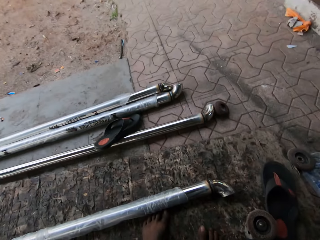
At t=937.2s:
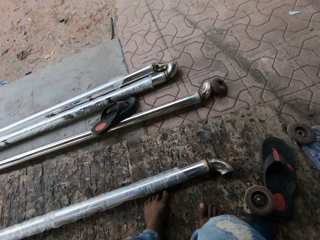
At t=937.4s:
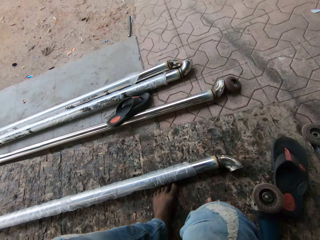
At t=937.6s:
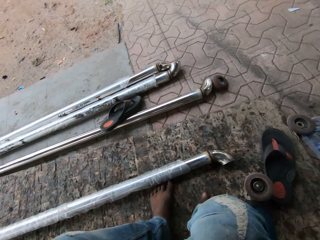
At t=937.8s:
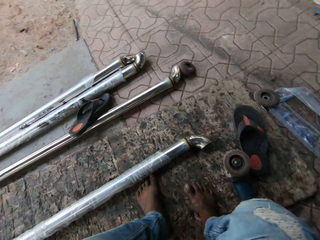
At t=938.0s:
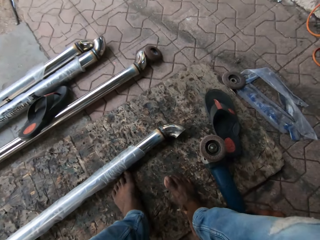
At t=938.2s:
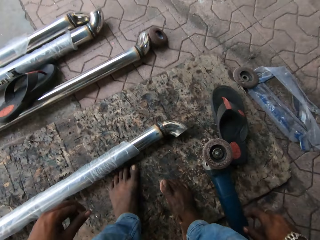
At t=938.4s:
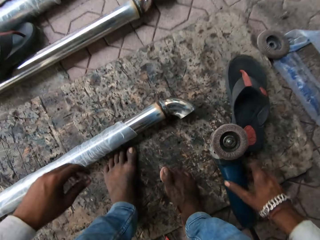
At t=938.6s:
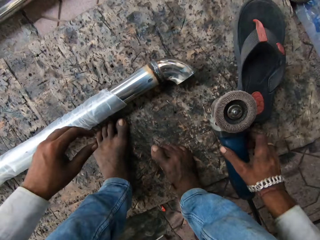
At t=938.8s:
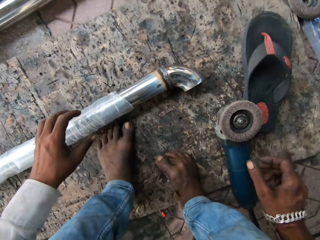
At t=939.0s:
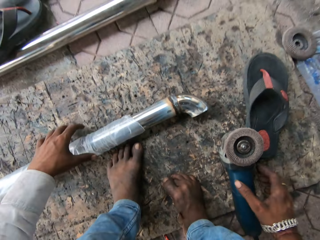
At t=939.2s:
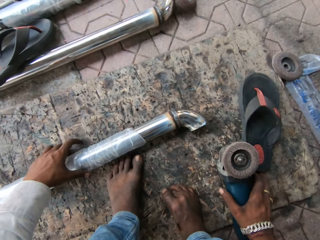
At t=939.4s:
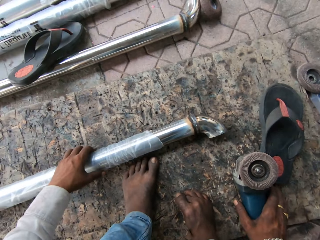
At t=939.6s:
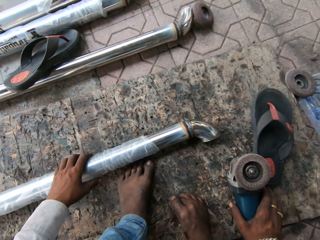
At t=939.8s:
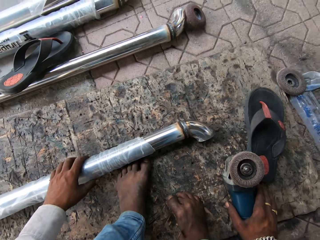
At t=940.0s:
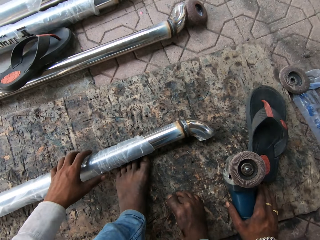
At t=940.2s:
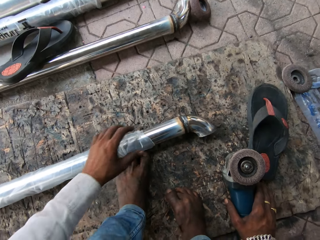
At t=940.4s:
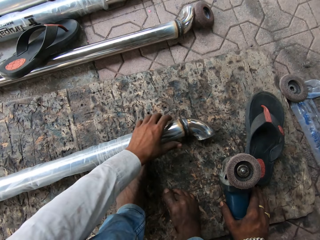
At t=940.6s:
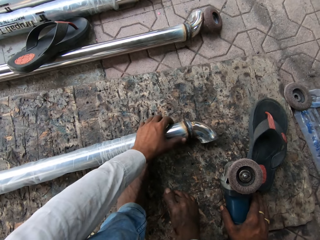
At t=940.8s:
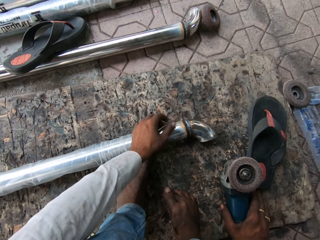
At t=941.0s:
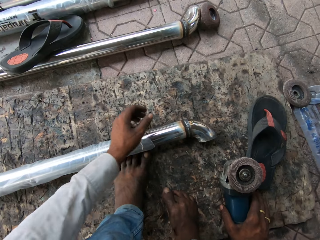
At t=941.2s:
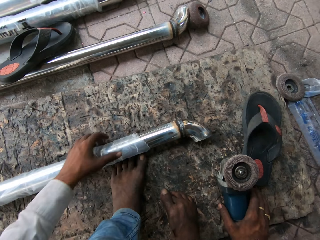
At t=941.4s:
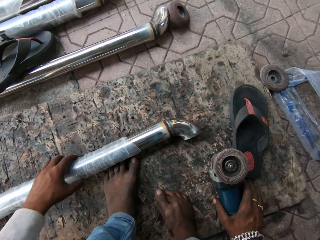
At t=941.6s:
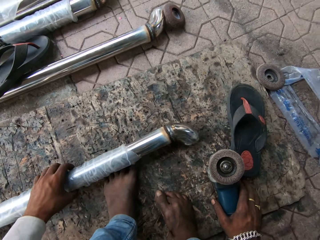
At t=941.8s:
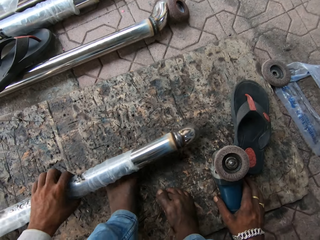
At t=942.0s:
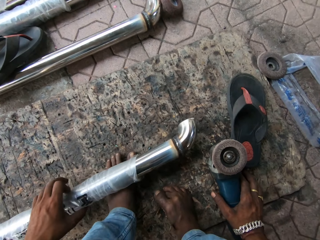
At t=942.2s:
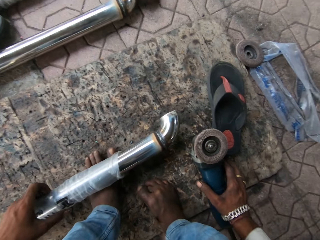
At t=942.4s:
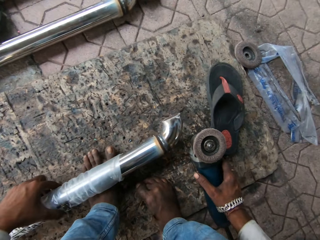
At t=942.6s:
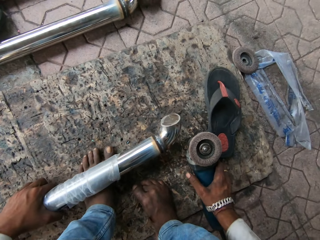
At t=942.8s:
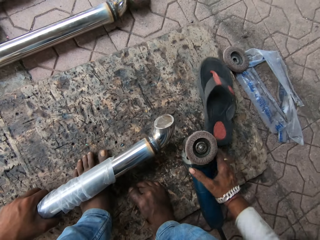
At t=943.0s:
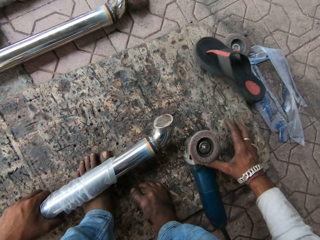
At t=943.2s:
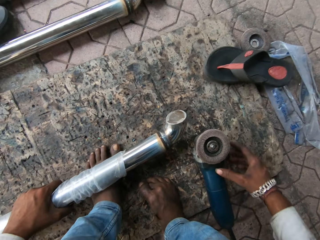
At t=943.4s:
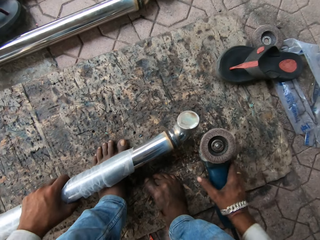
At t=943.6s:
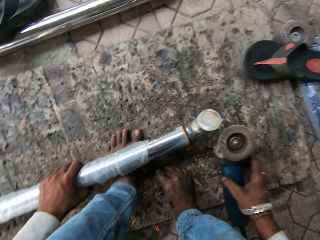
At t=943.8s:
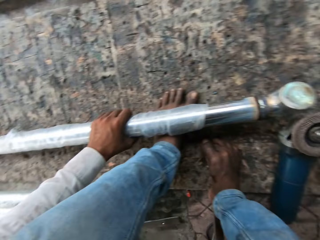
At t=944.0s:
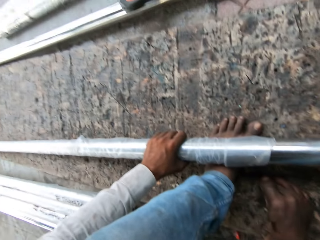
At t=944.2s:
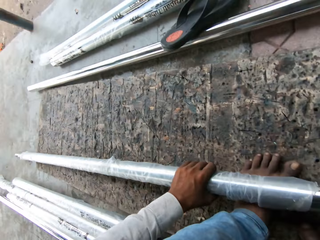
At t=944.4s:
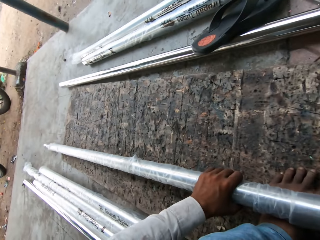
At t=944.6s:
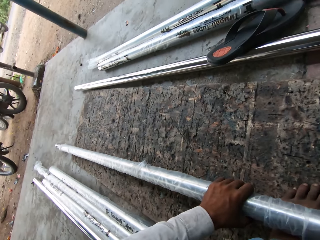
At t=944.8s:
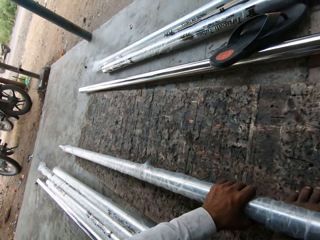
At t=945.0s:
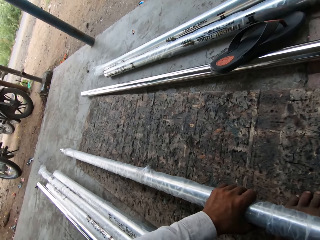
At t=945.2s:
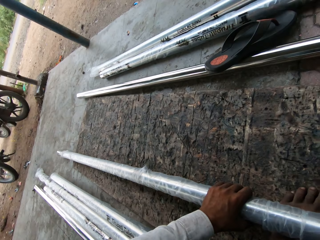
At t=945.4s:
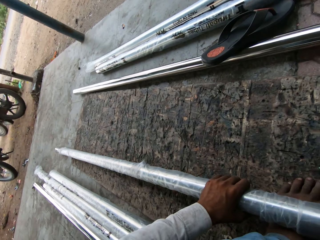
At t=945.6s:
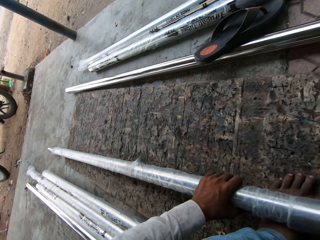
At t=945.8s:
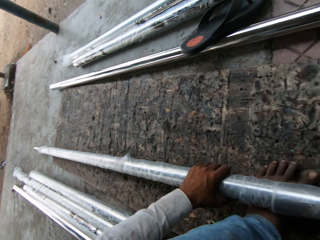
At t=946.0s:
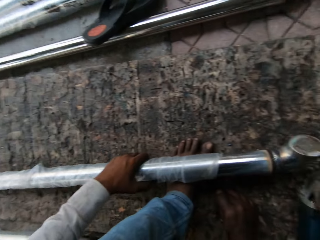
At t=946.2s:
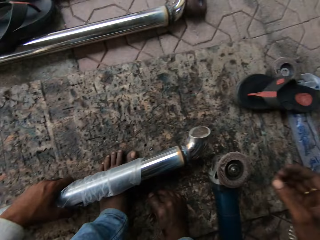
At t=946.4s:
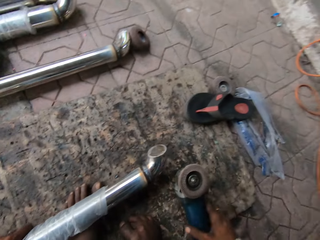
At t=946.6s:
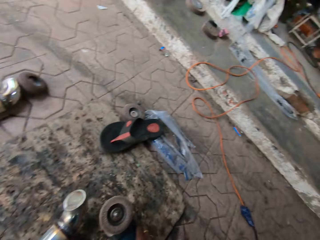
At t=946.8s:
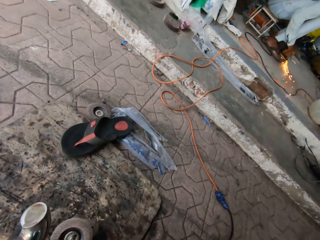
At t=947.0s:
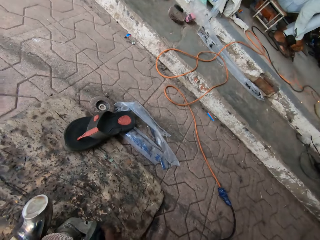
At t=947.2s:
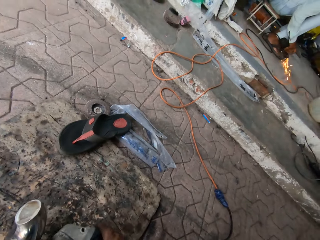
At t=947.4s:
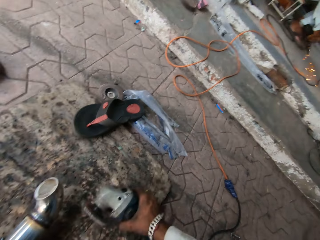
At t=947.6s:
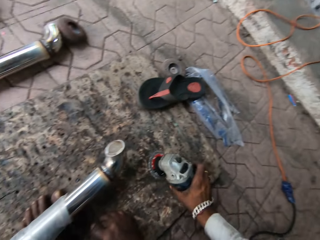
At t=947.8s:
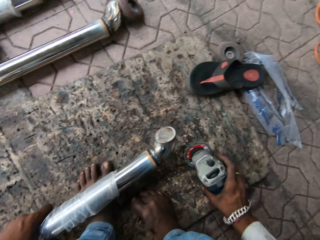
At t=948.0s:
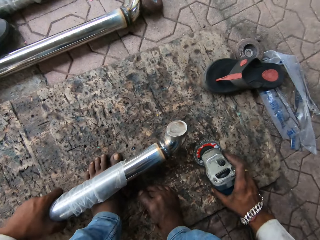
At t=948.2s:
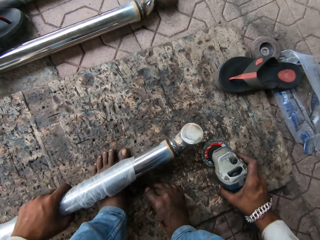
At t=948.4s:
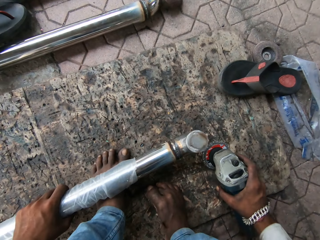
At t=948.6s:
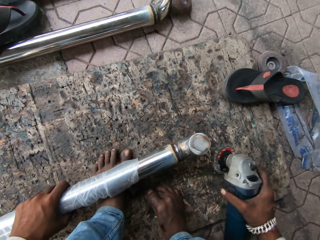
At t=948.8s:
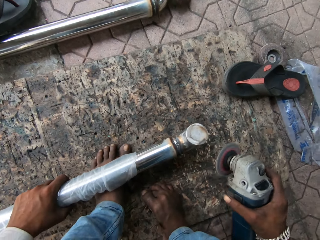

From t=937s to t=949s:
The camera wearer holds metal. He holds an angle grinder. He picks up the grinding machine. He touches the metal. He holds the metal. He rolls the metal into his leg. He pushes a sandal. He picks up the angle grinder. He holds the angle grinder. A person welds the metal.

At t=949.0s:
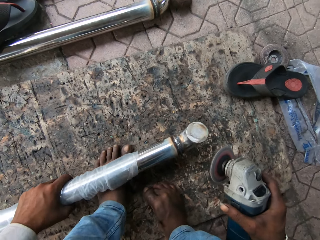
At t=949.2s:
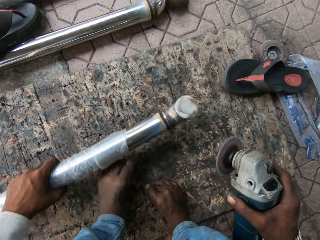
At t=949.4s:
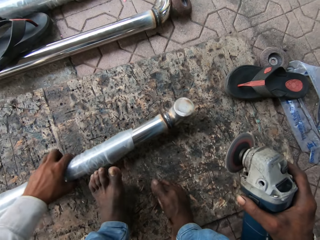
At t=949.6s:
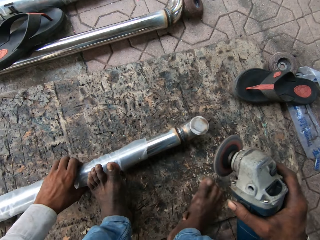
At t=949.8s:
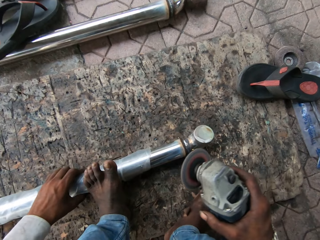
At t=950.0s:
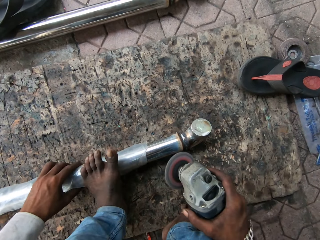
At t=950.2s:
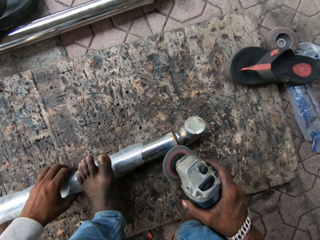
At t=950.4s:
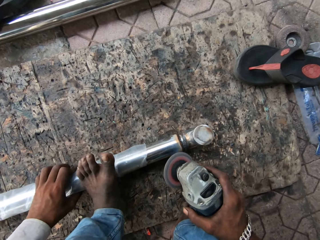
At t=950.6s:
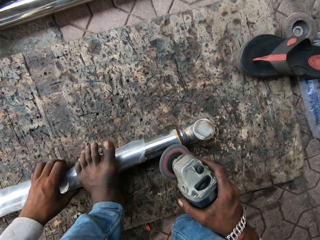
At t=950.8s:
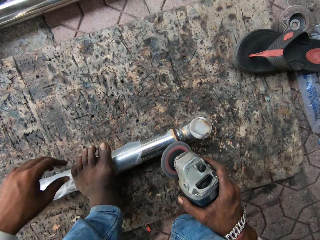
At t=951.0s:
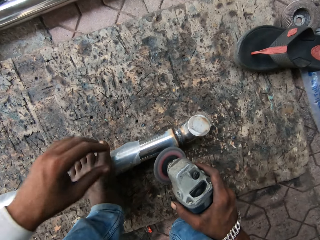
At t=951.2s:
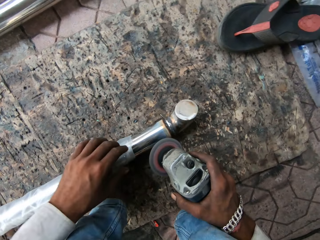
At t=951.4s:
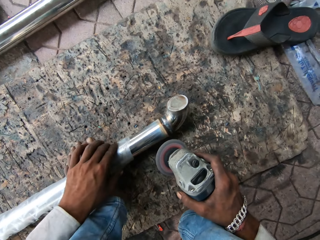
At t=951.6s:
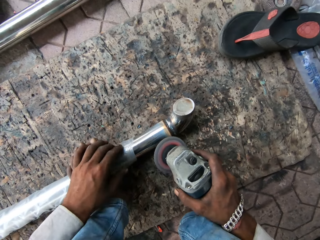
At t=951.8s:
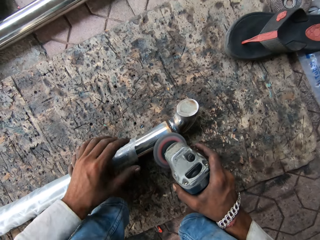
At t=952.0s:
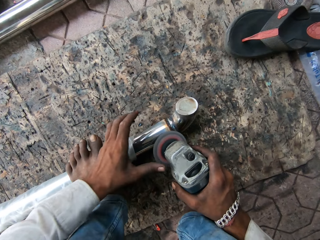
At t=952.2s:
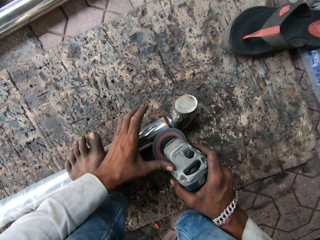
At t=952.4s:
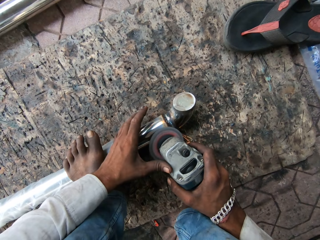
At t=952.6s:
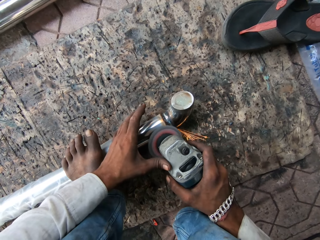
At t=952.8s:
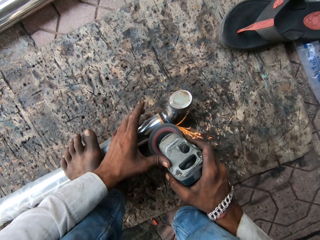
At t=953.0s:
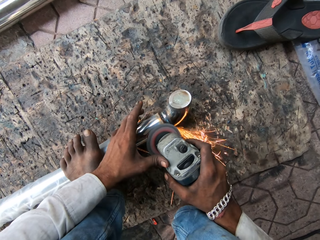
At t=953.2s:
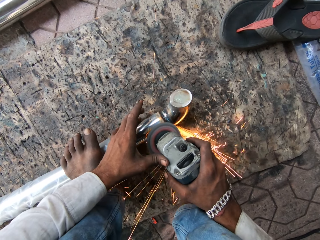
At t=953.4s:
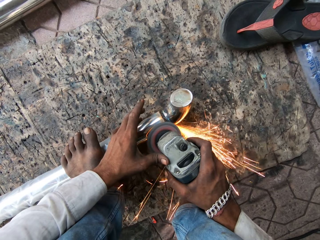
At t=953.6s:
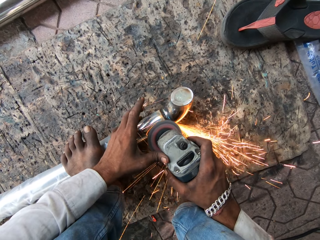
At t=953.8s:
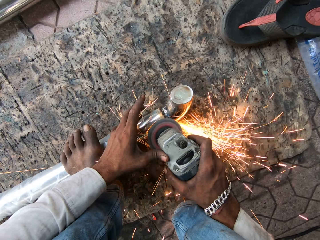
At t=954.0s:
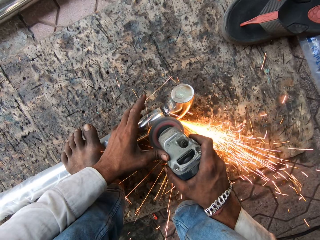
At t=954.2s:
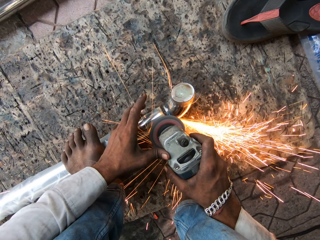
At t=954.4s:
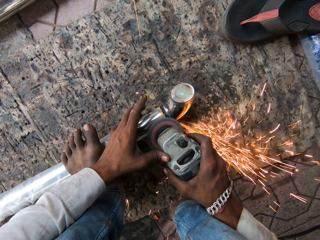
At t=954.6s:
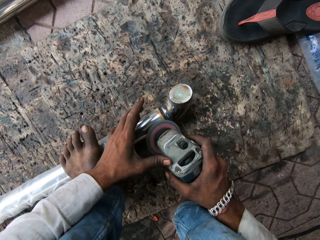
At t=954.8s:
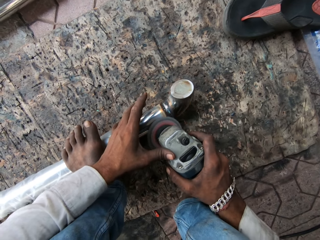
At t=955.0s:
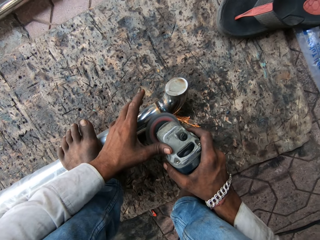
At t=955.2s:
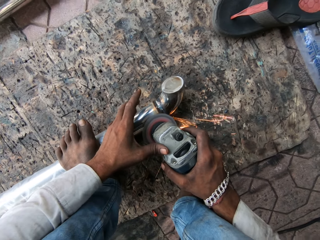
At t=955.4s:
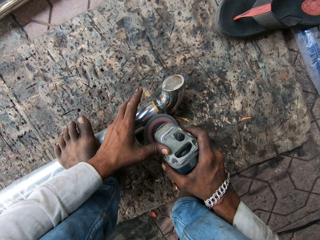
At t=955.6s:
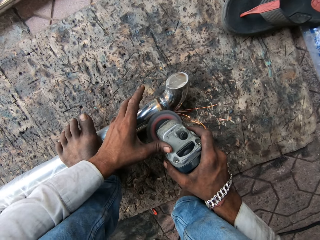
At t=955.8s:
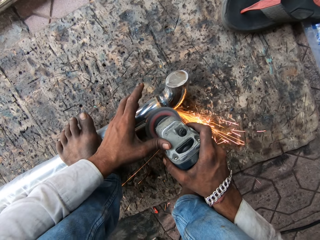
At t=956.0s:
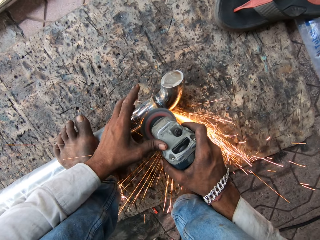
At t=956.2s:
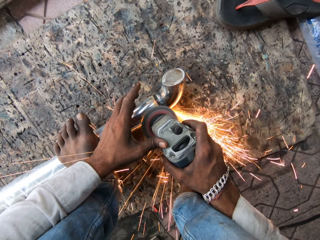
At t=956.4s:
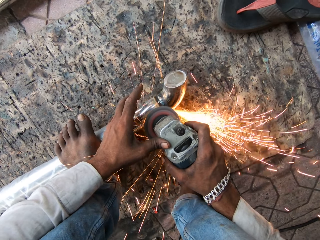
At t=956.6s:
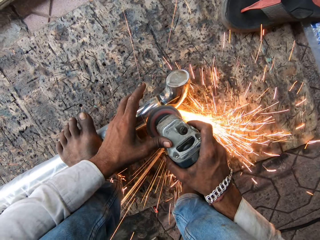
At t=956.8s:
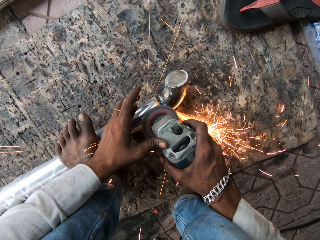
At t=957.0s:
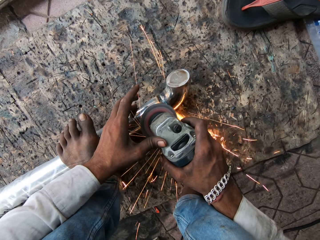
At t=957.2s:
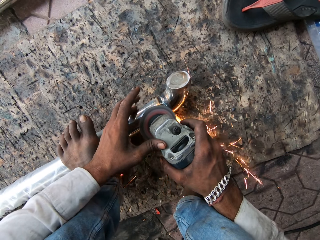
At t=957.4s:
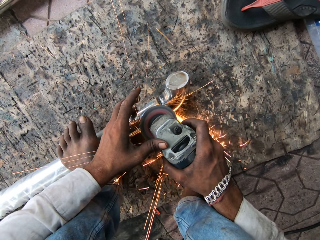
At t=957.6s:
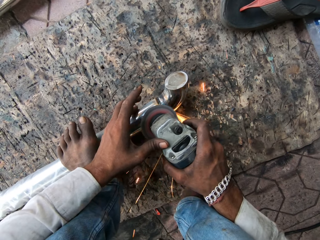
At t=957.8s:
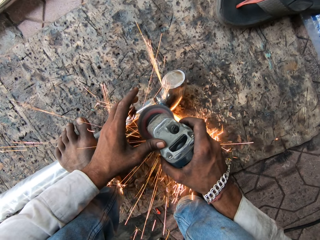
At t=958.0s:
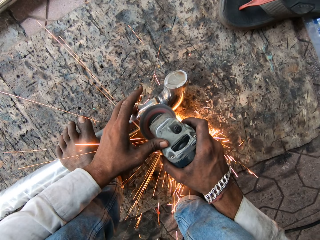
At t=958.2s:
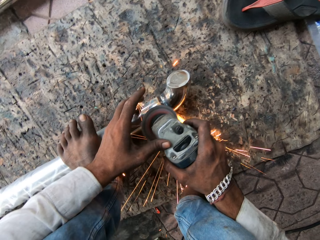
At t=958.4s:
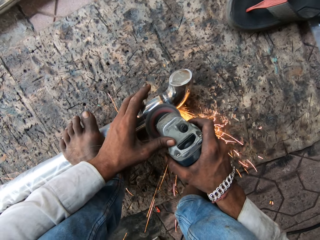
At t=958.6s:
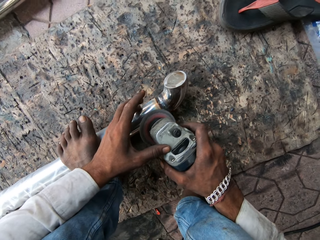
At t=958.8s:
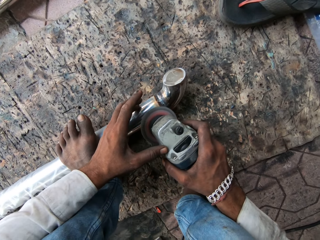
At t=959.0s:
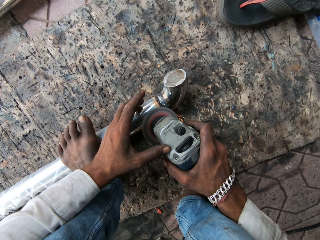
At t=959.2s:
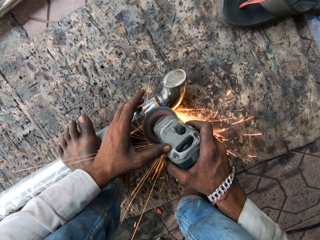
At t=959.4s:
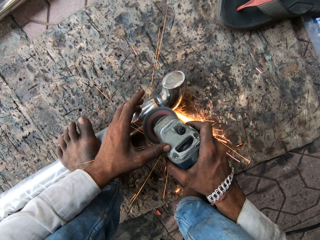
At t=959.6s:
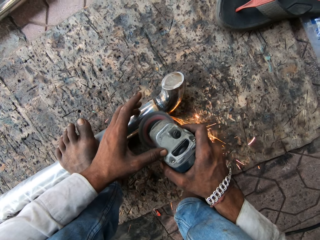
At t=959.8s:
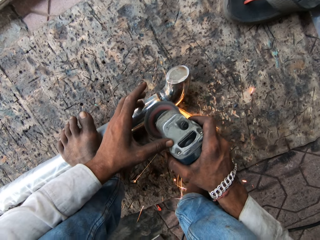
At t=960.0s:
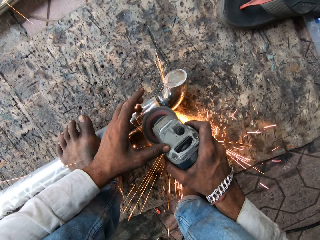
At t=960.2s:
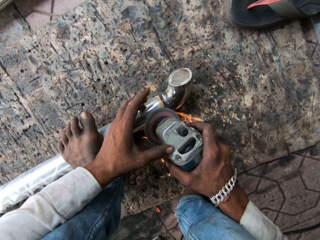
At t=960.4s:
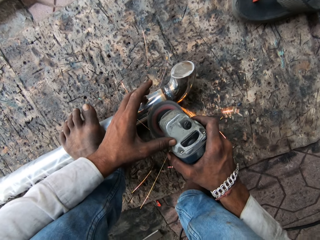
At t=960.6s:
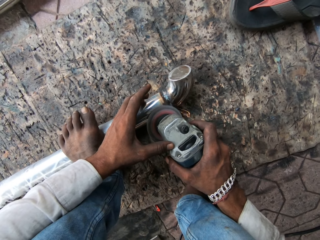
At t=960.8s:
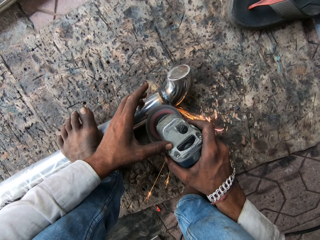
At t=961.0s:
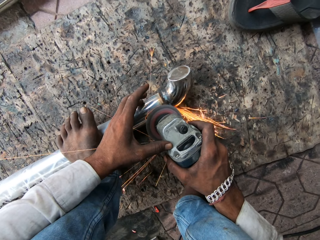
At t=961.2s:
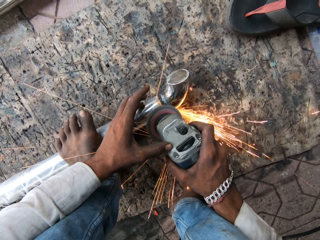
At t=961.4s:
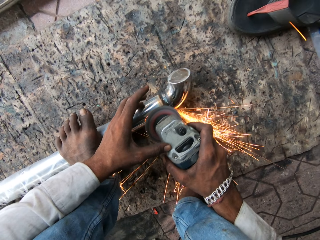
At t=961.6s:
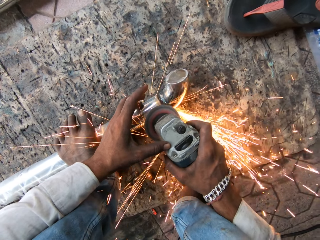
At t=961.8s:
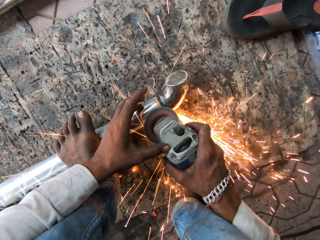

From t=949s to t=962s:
The camera wearer repositions the metal. They hold the metal with a leg. They hold the grinding machine. They step on the metal. They touch the metal. They polish the metal. They grind the metal.
